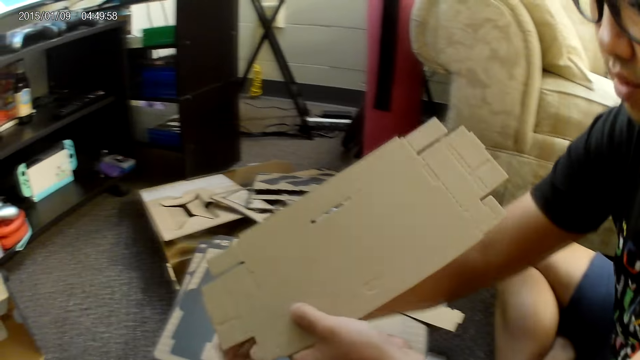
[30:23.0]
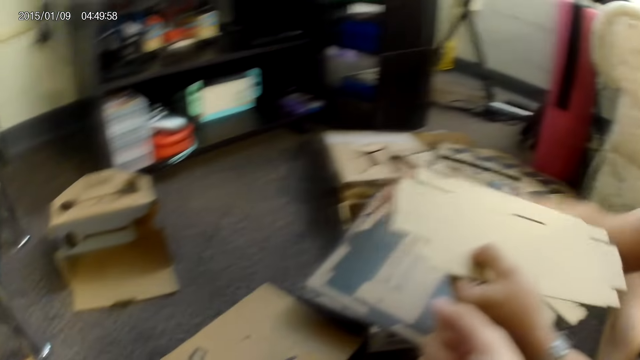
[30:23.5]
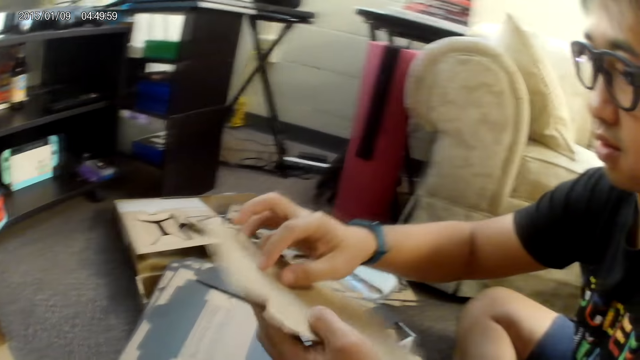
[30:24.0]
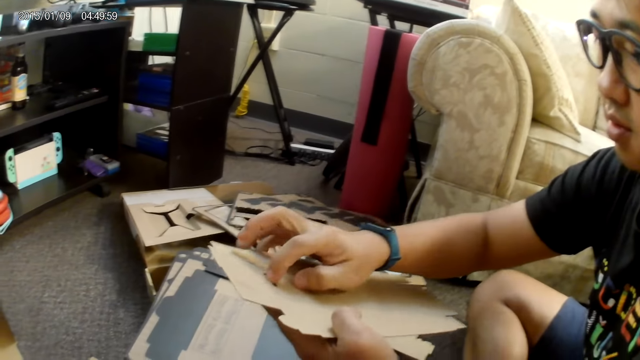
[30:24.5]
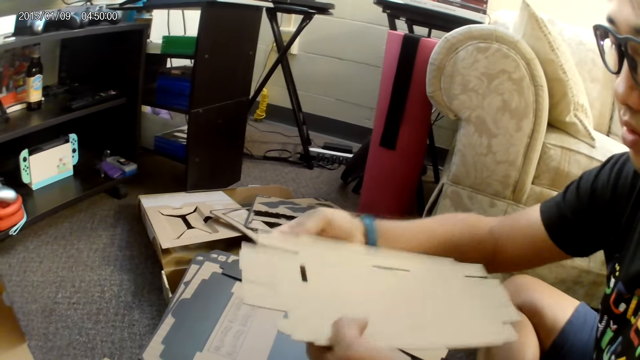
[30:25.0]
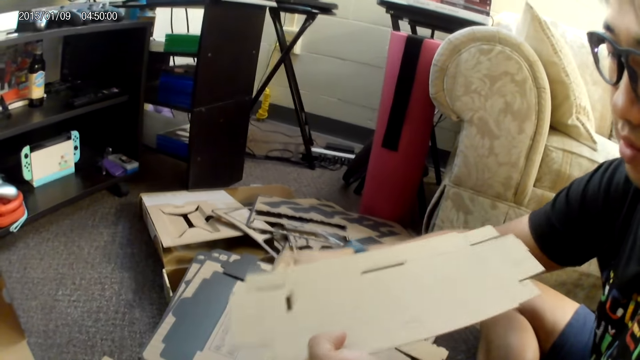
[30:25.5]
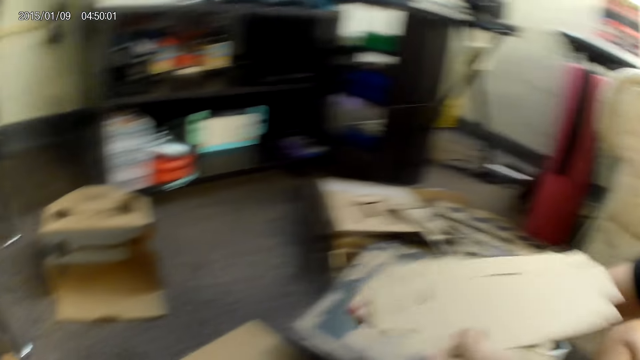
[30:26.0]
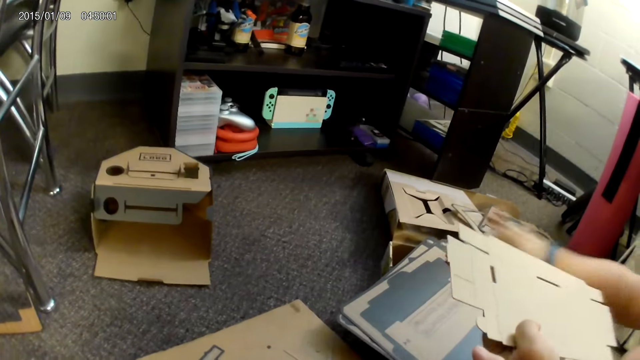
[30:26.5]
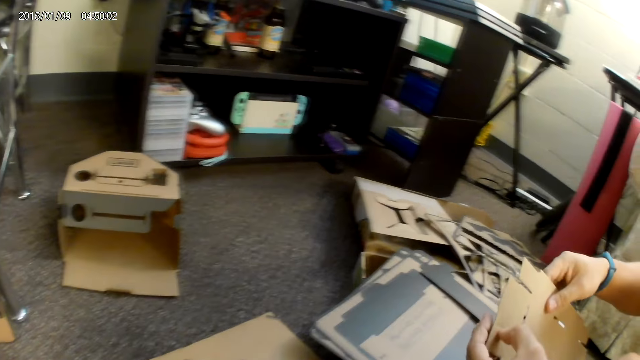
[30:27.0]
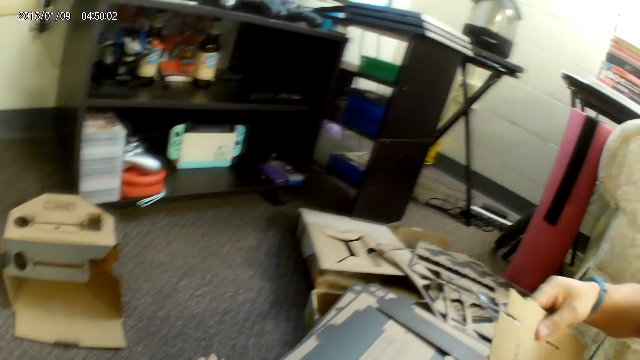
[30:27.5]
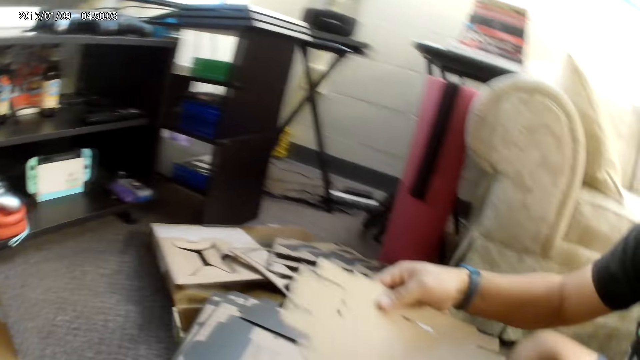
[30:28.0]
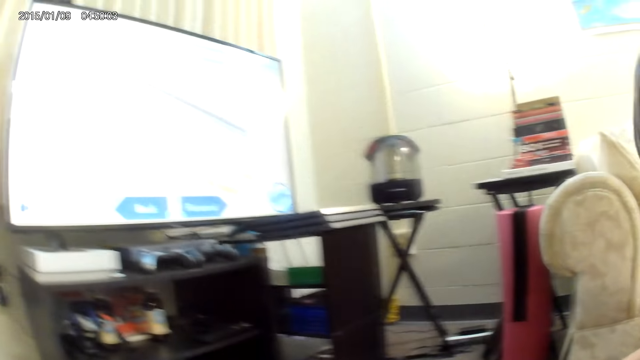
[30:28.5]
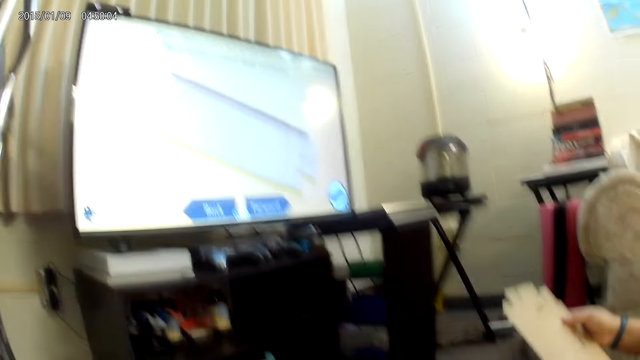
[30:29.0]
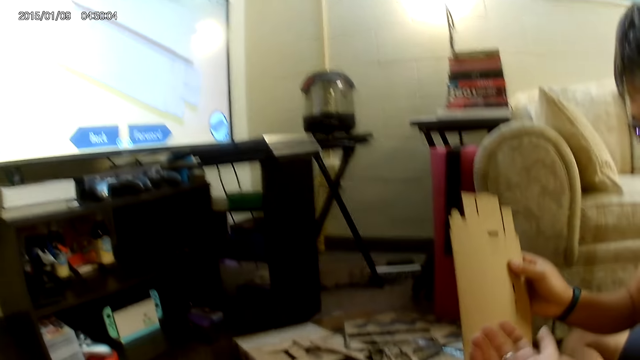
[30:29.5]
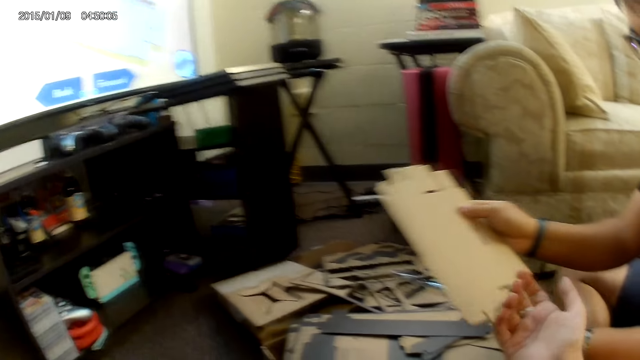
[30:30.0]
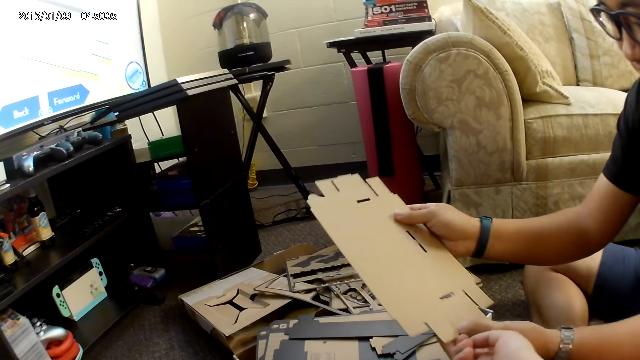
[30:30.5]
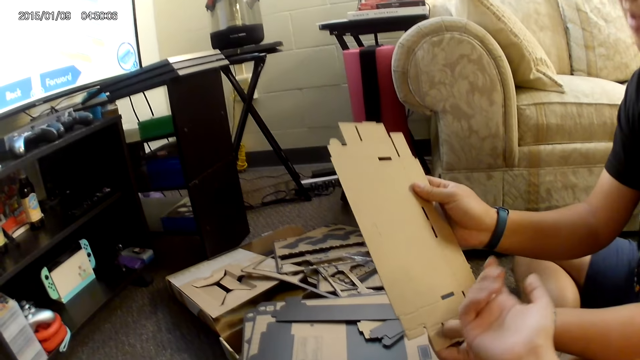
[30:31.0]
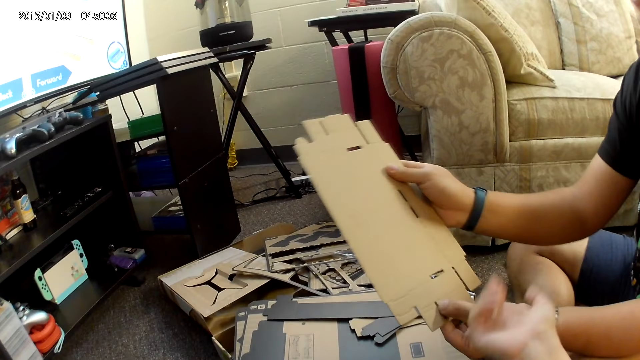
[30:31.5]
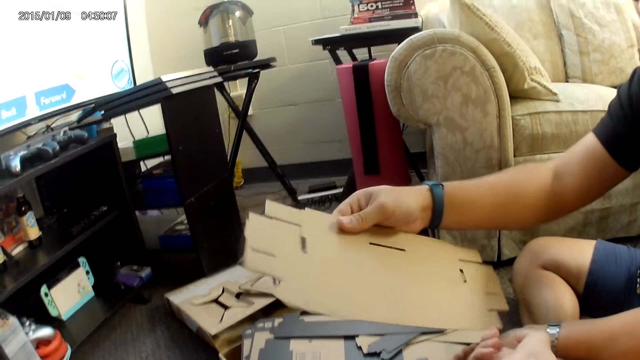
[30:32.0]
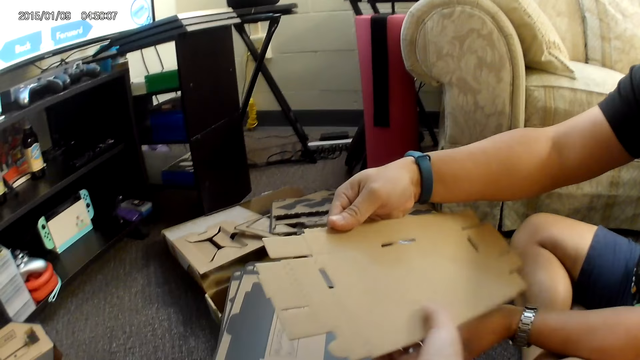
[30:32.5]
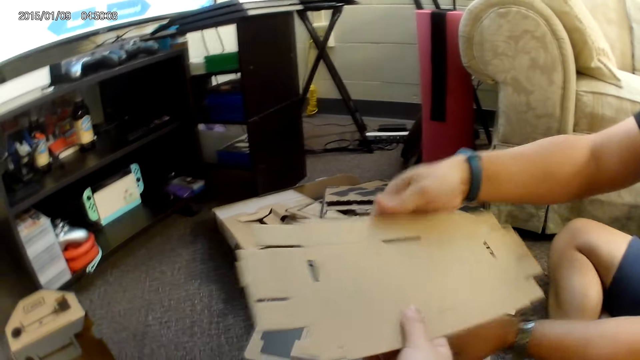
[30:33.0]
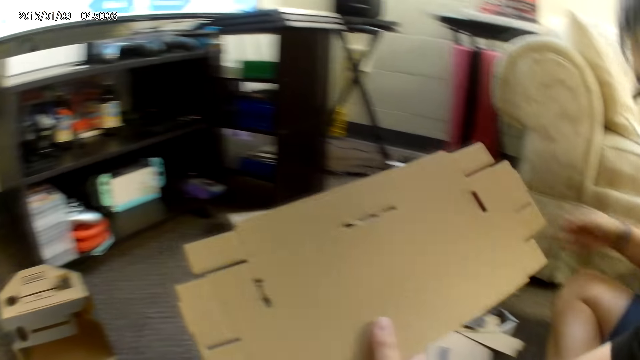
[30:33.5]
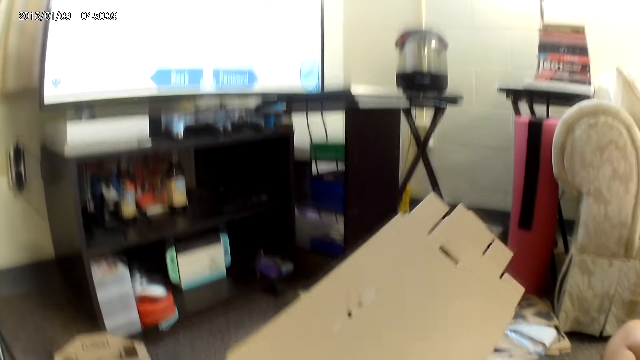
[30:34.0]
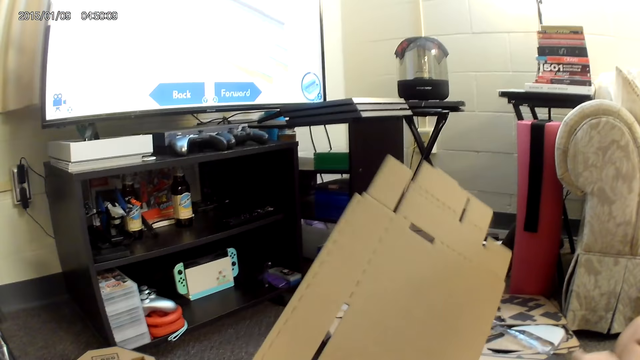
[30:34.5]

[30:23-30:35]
The man drops a piece of cardboard on the ground with his right hand. He detaches the cardboard with his right hand. He drops a piece of cardboard on the cardboard on the ground with his right hand. He detaches the cardboard with his left hand. The camera wearer collects the cardboard from the man with her right hand.

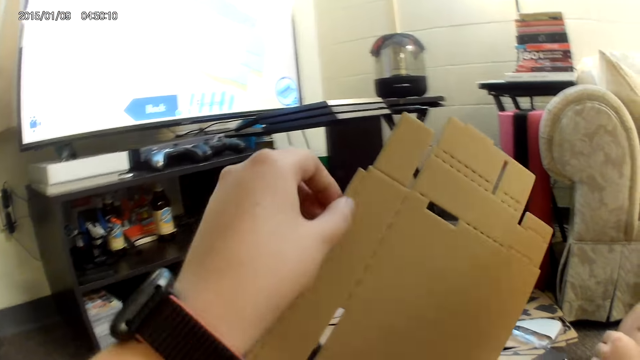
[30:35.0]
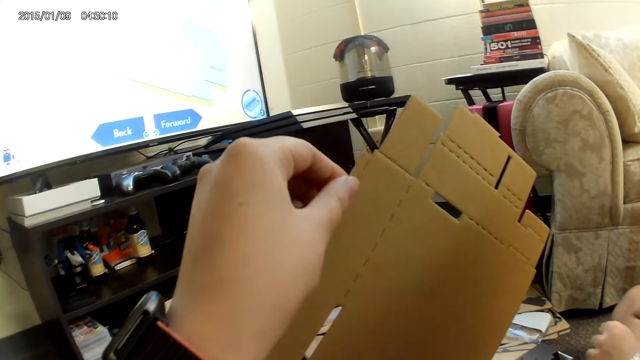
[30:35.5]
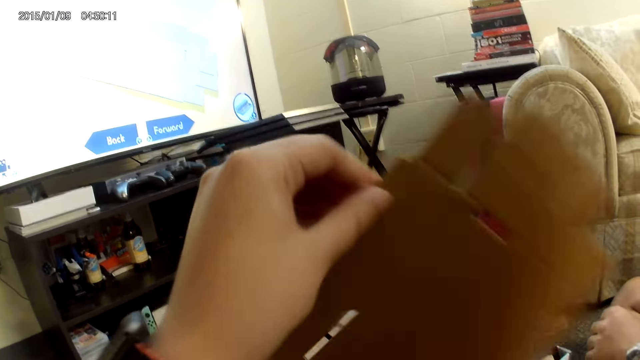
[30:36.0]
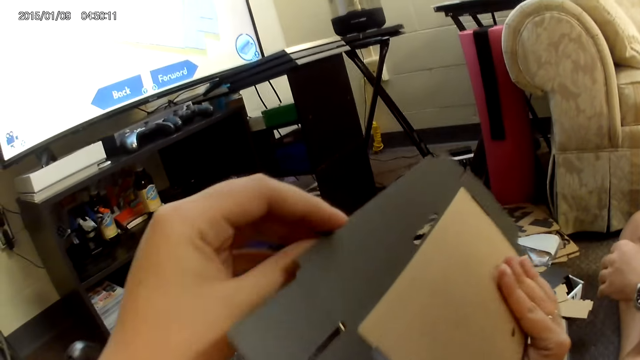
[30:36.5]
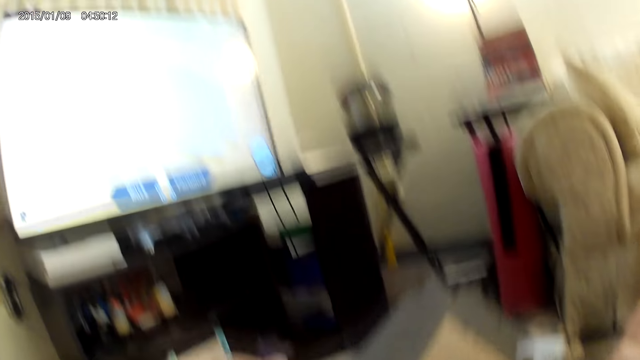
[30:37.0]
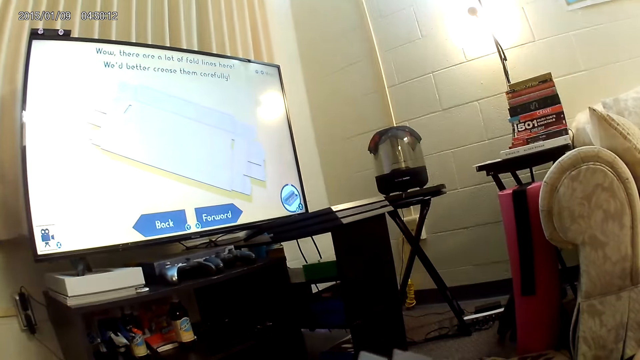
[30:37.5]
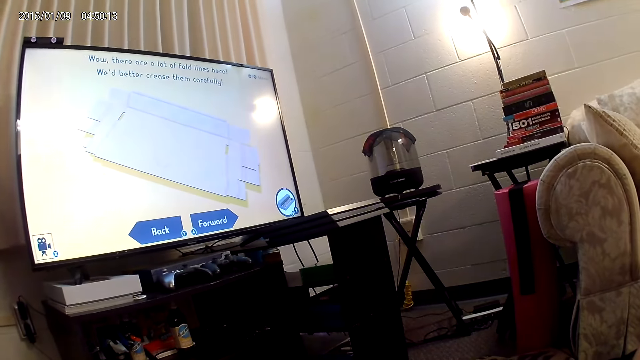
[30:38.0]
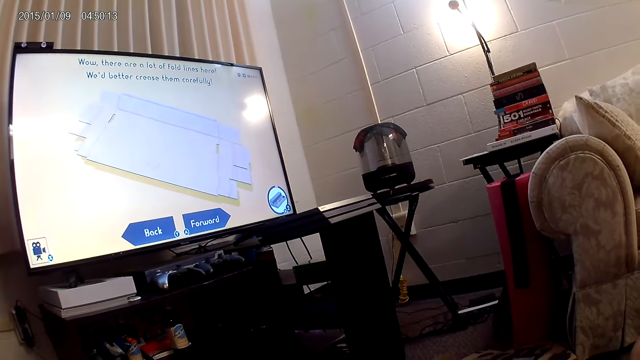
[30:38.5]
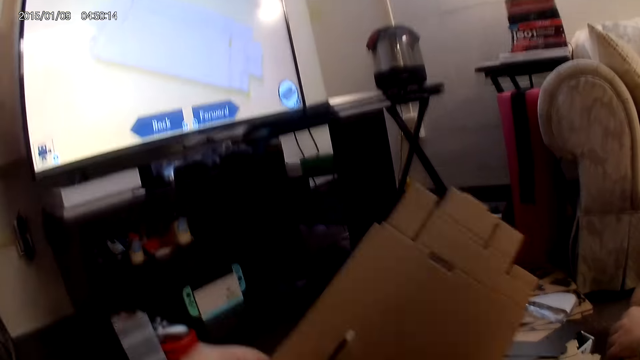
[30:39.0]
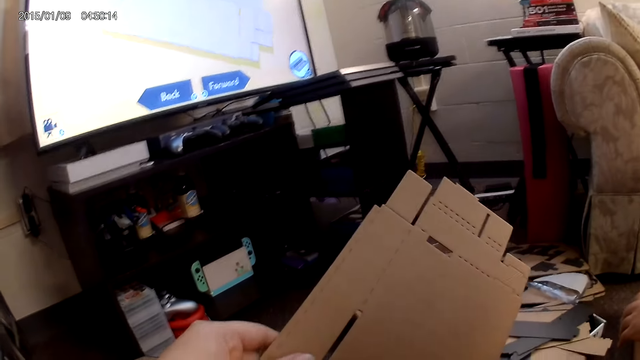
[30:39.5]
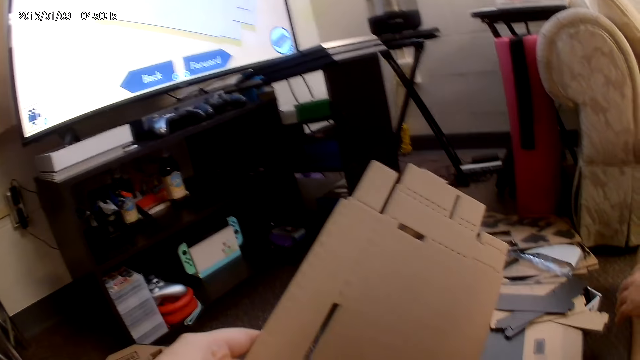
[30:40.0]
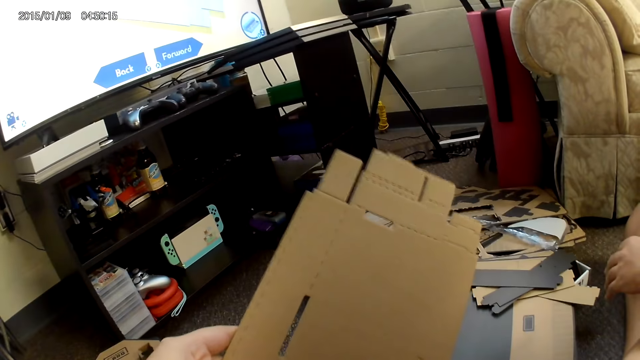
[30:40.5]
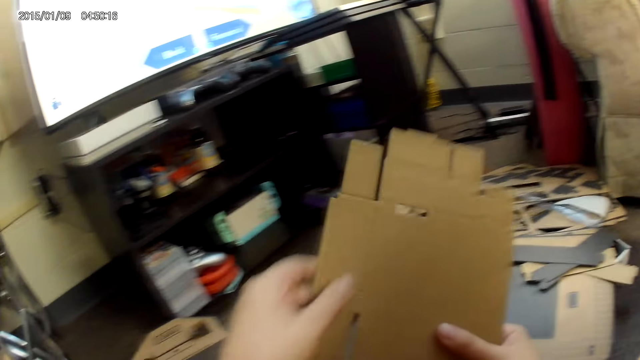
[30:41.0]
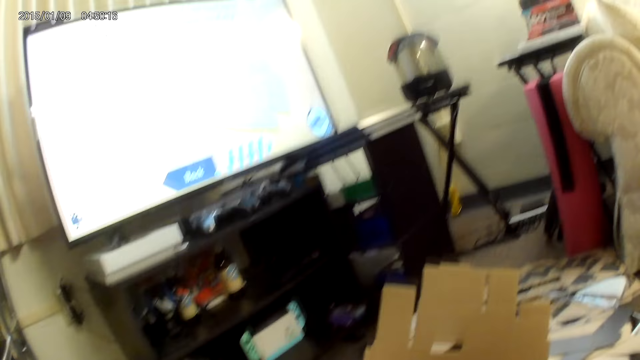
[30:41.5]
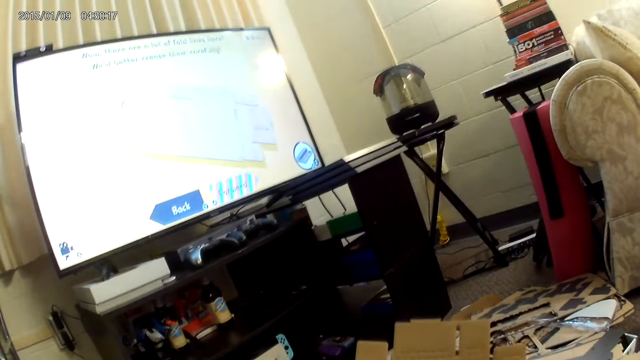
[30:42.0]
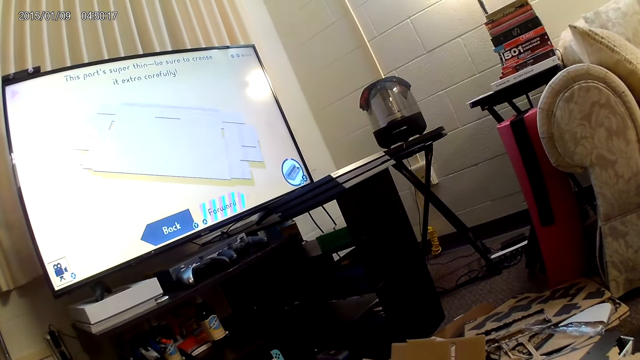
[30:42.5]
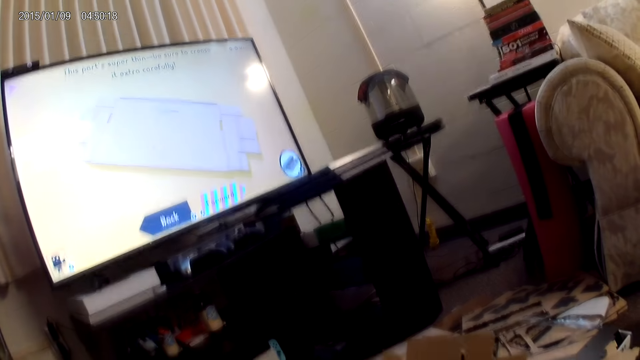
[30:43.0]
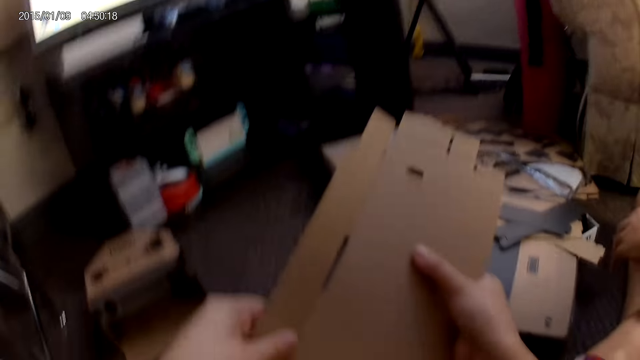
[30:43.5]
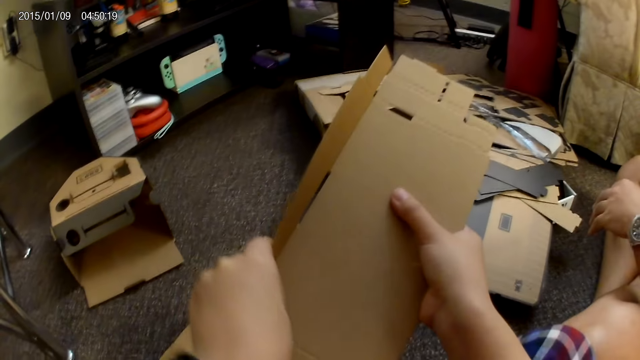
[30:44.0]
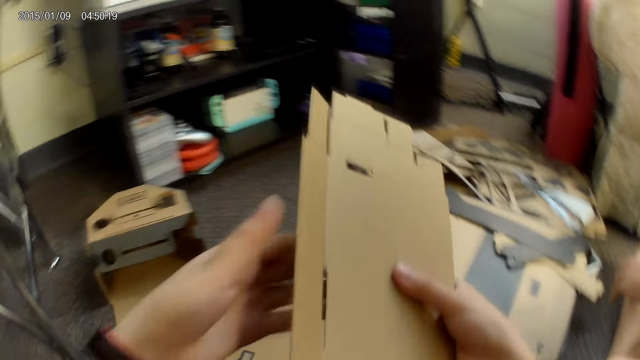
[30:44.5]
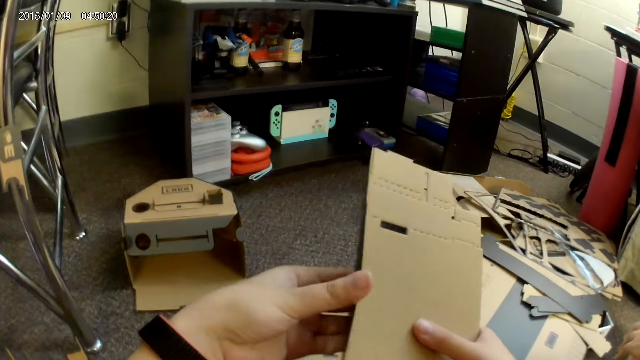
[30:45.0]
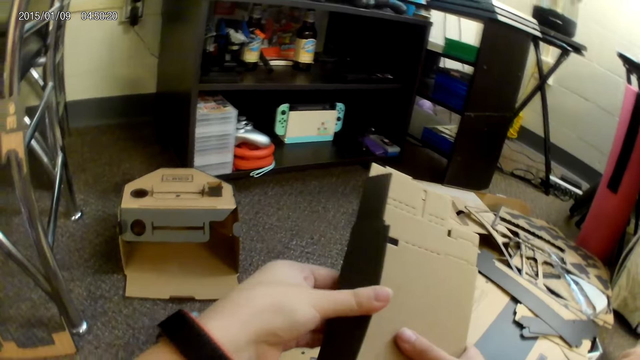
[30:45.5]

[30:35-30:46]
The camera wearer touches the cardboard with her left hand. She turns the carton. She detaches the cardboard with her left hand.
